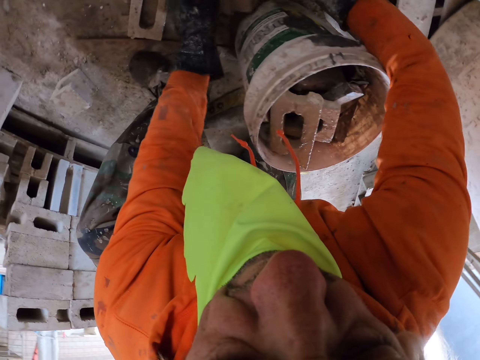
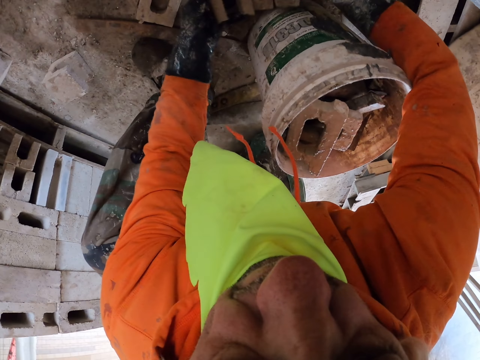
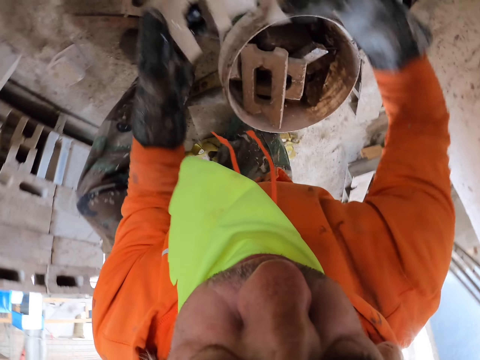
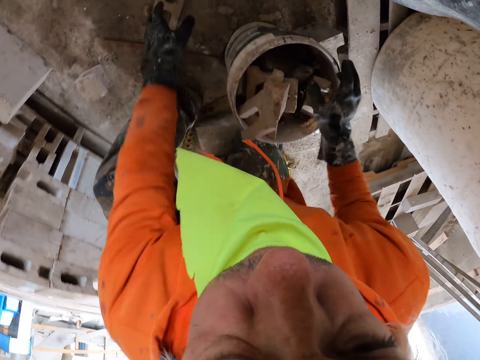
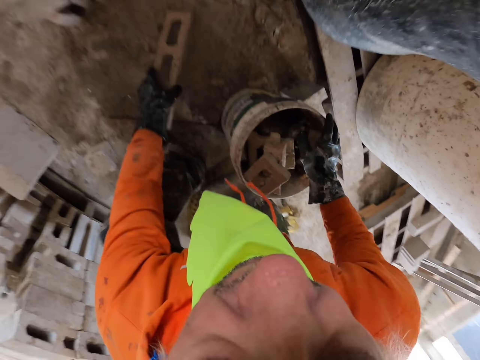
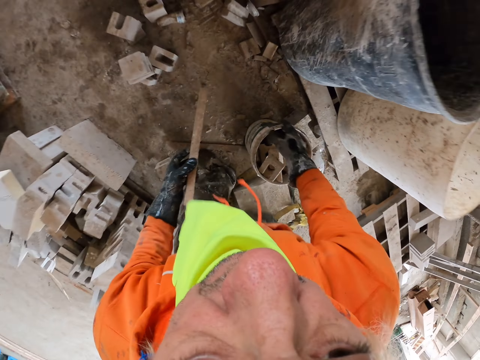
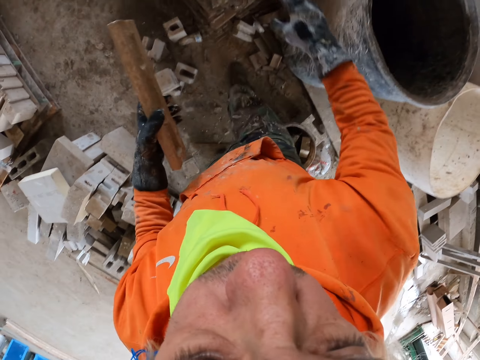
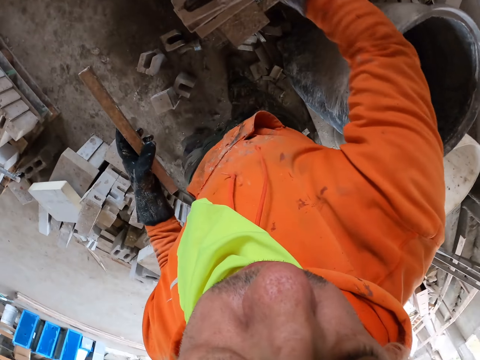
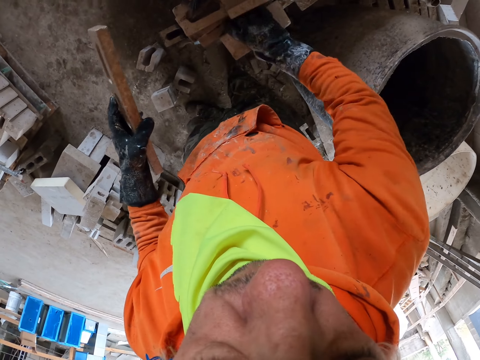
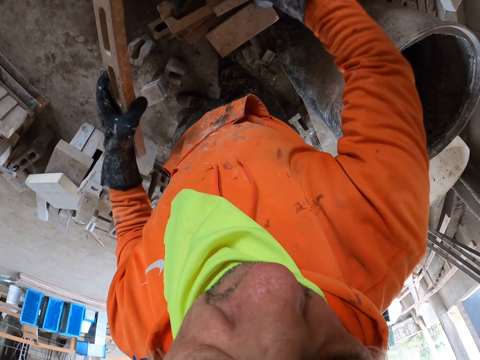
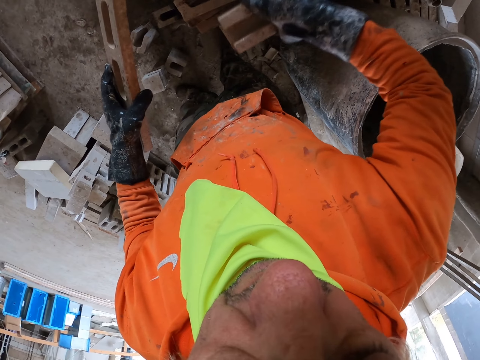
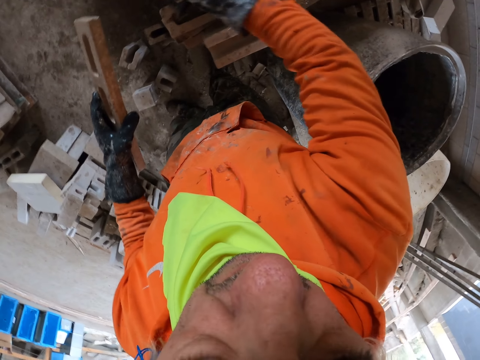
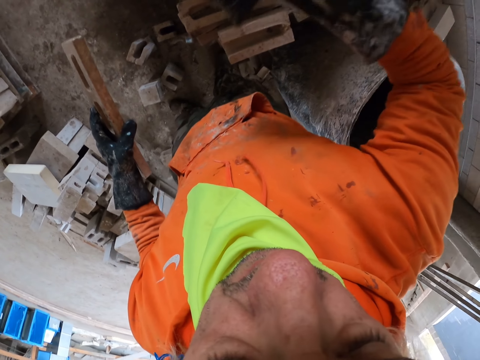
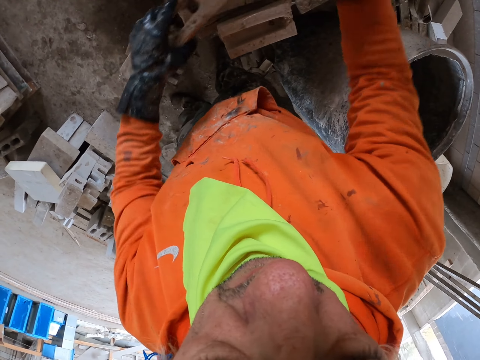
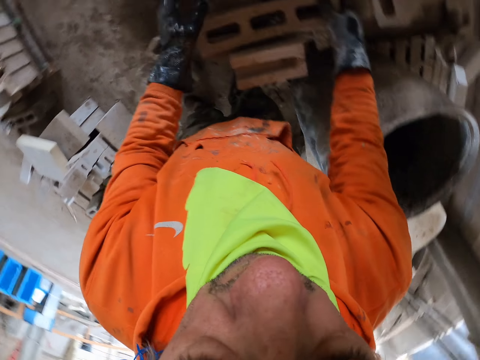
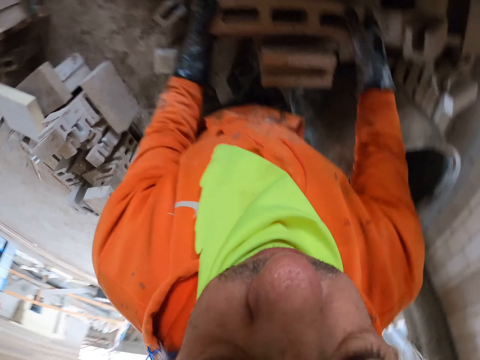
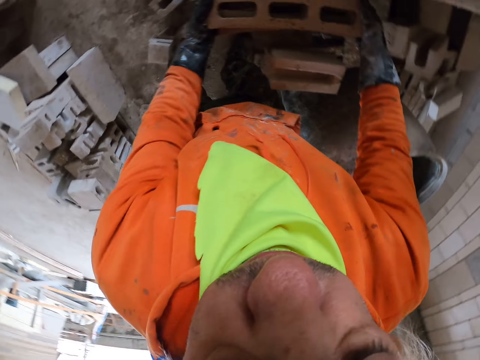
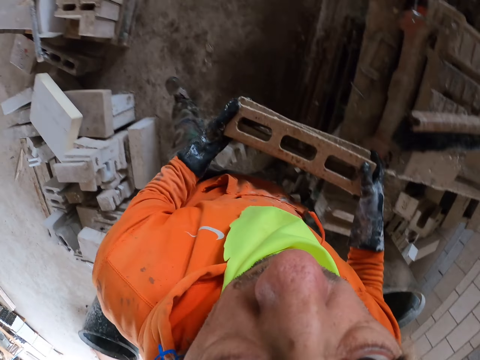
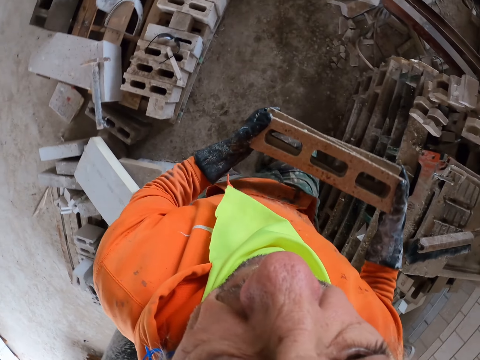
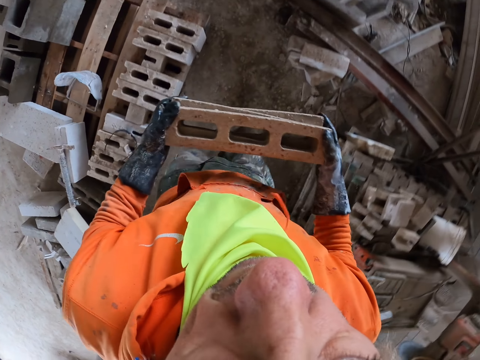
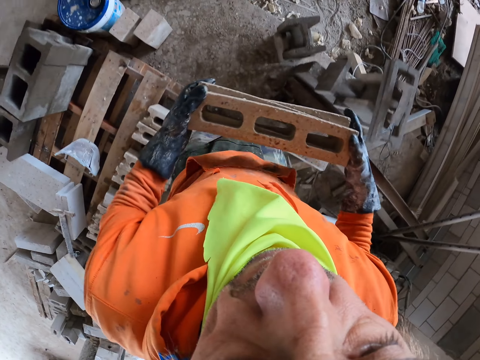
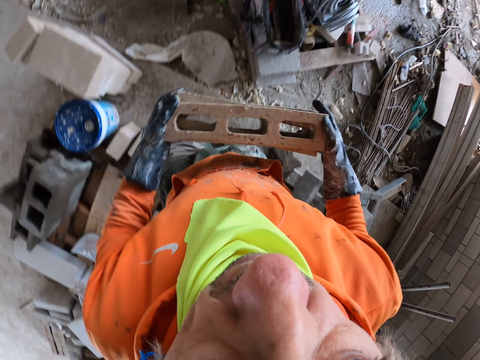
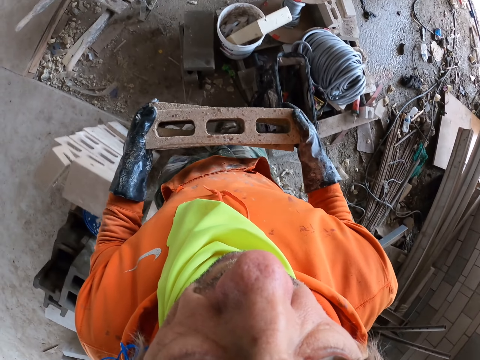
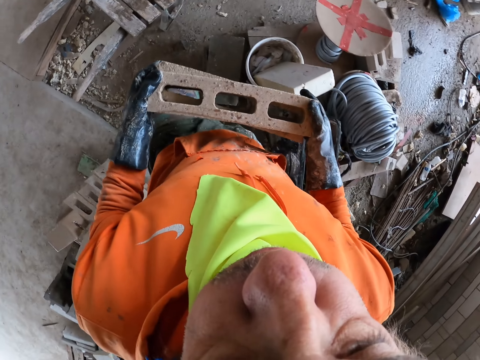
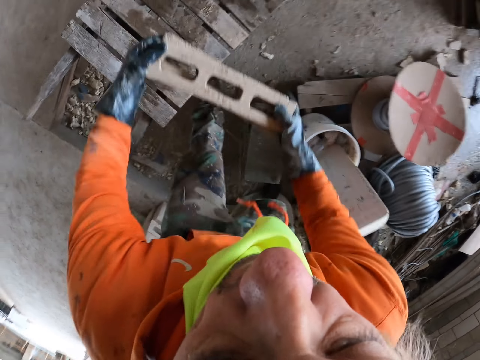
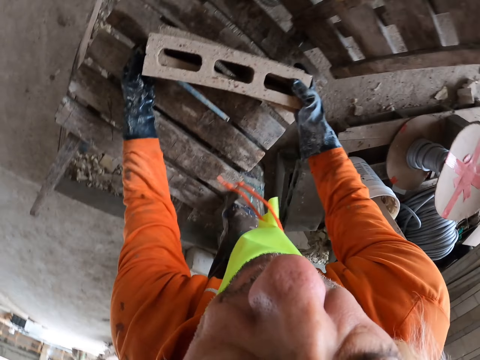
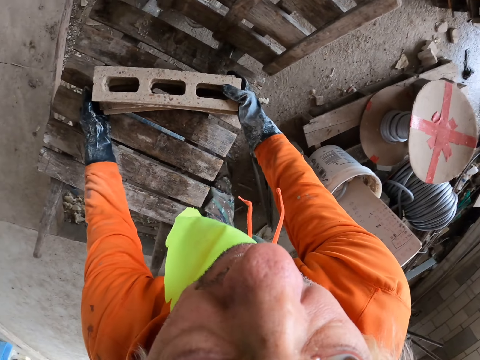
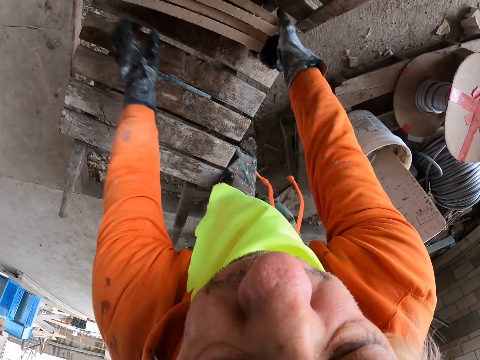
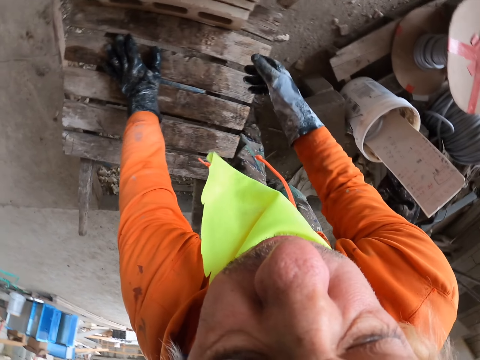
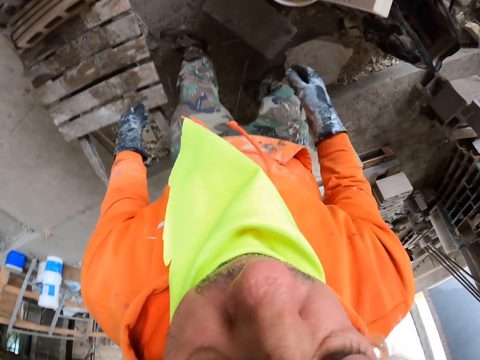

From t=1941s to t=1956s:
The camera wearer picks up a brick. They arrange the bricks. They carry the bricks. They arrange the bricks. They walk around. They put the bricks on the cart.

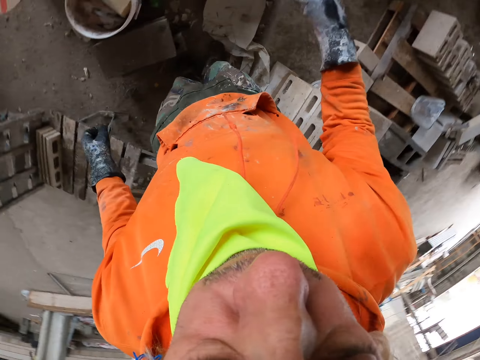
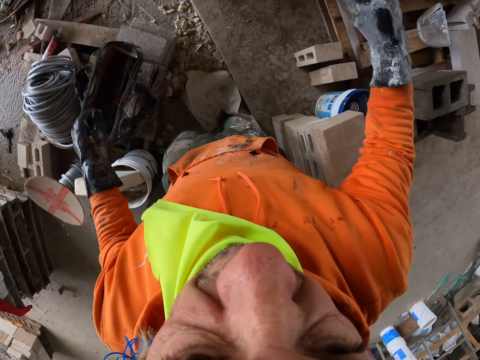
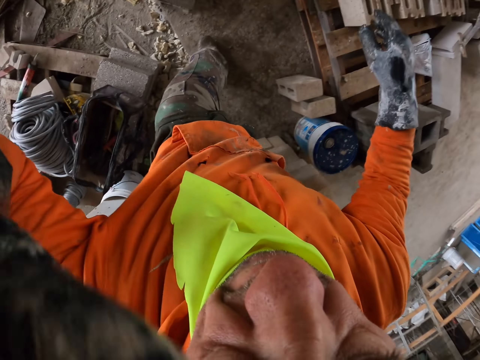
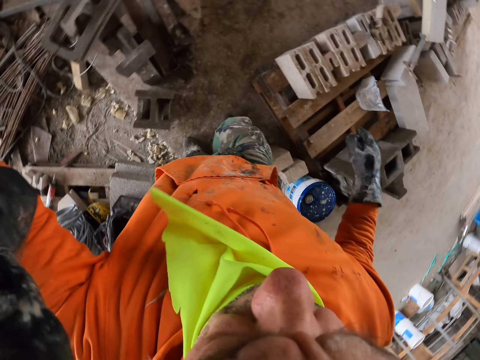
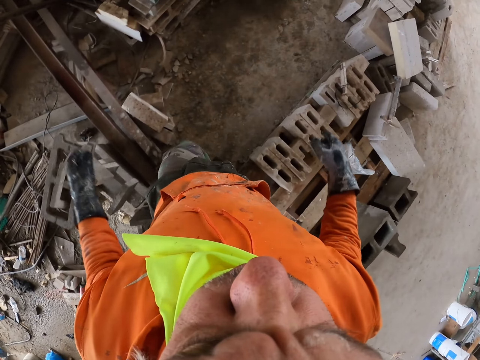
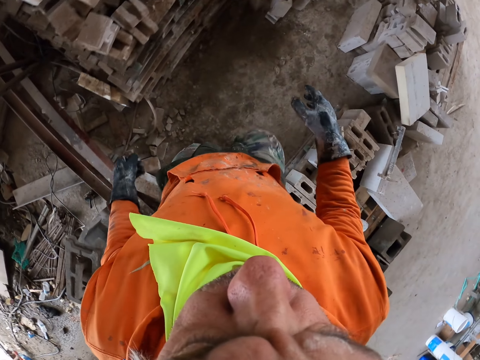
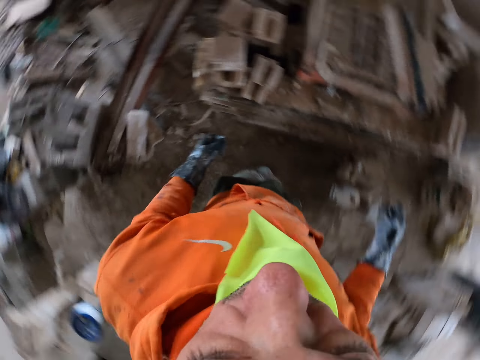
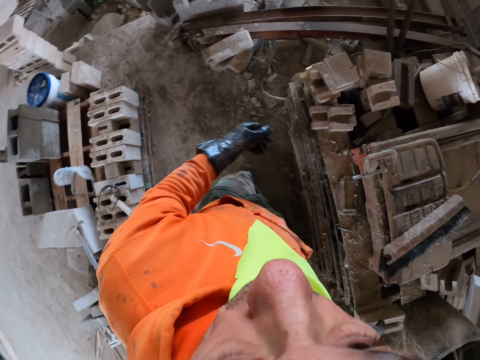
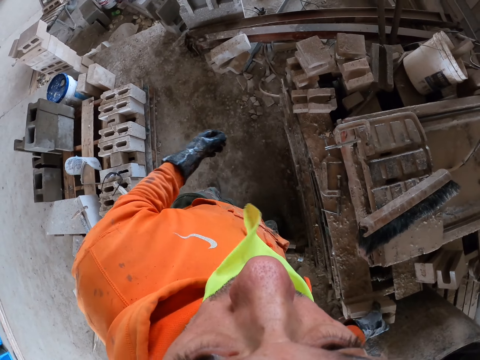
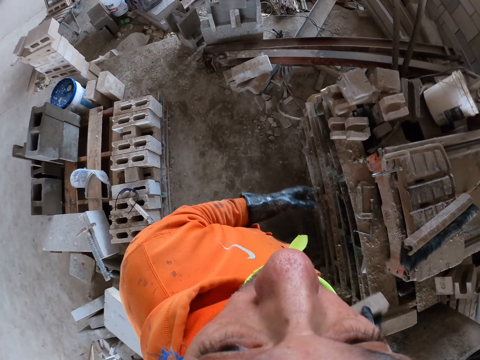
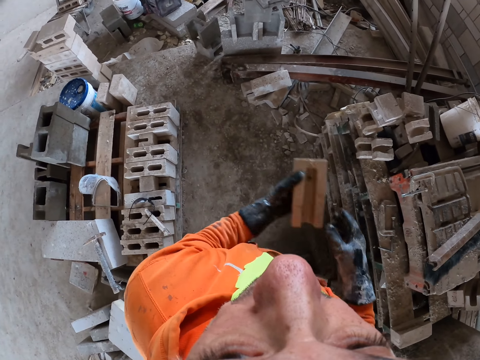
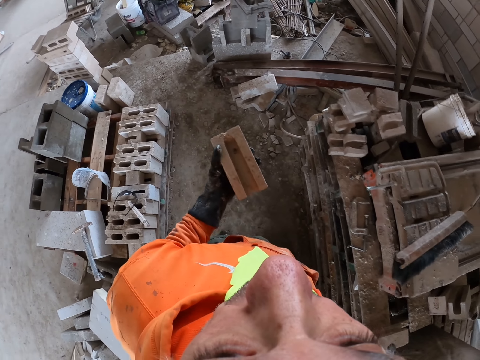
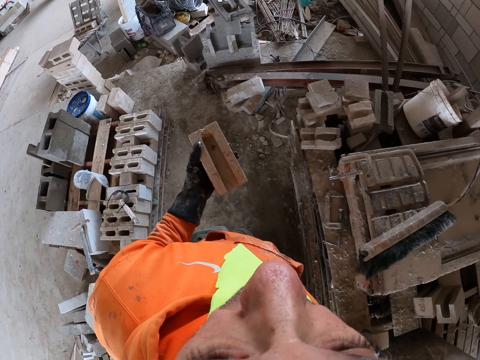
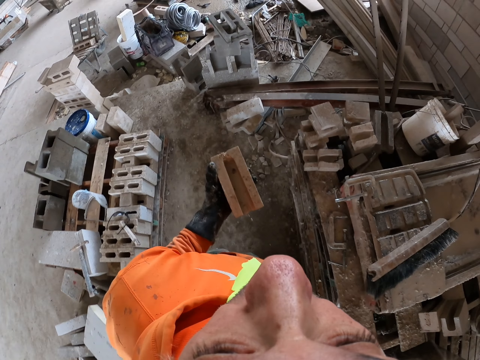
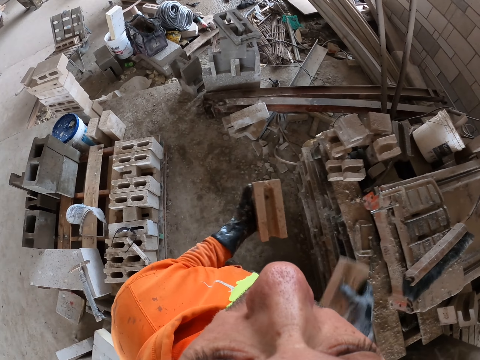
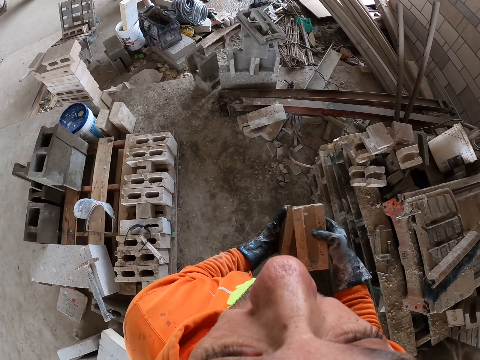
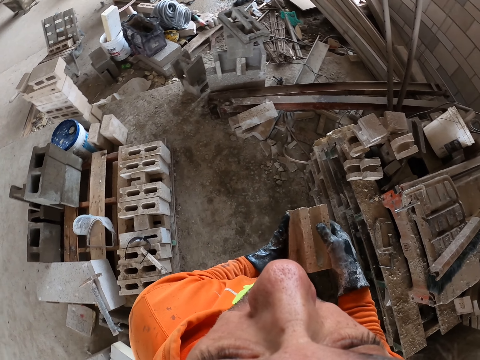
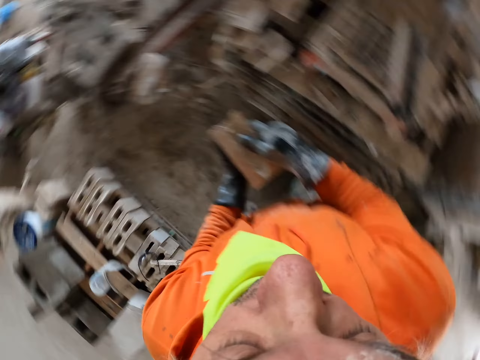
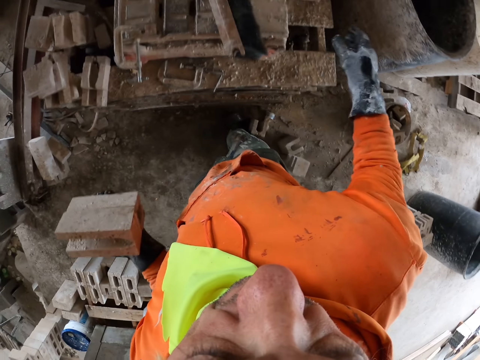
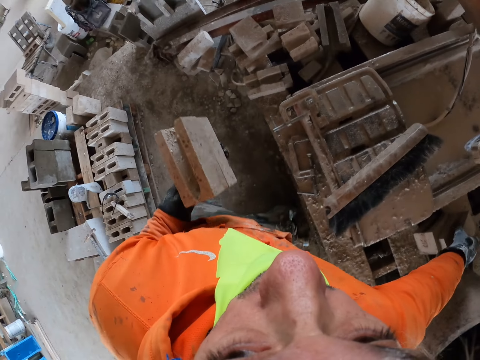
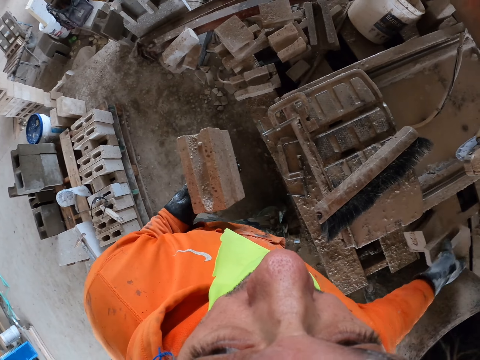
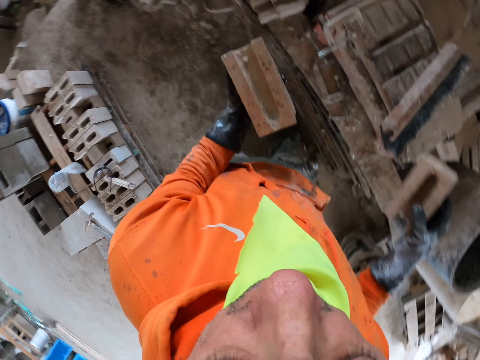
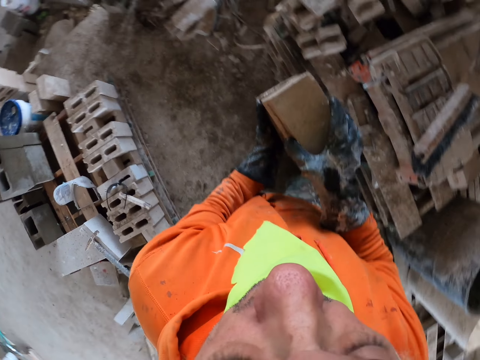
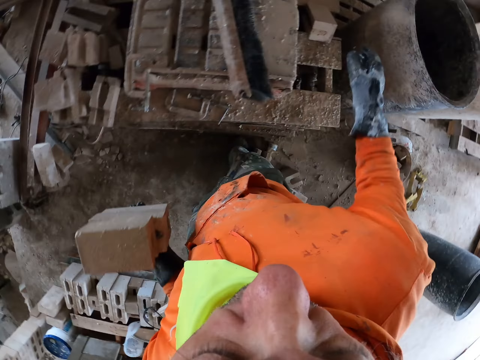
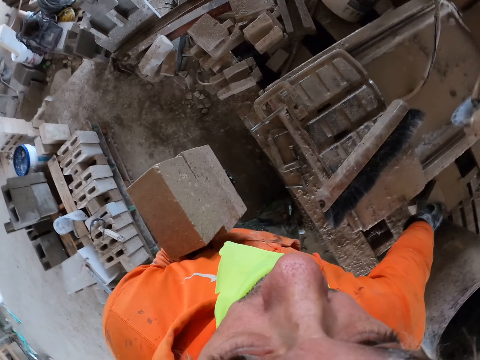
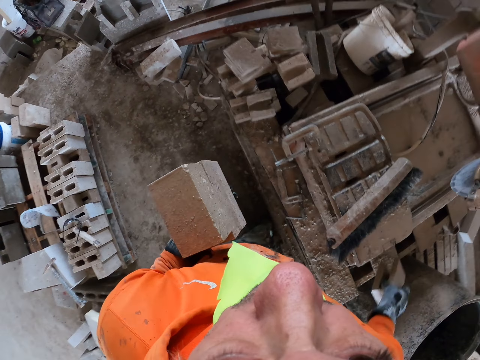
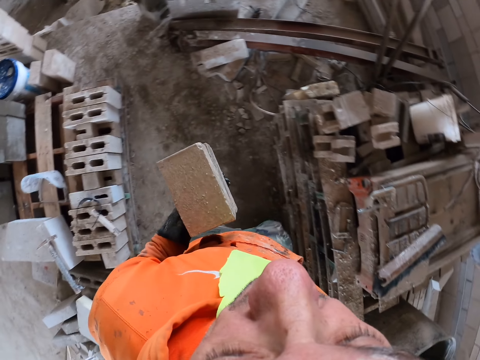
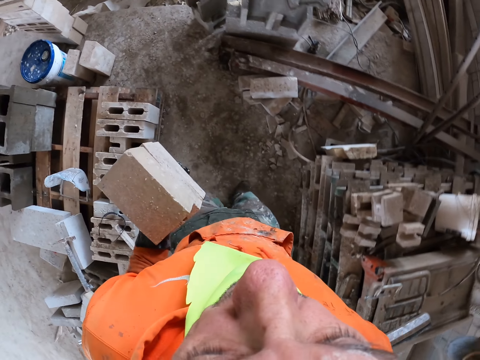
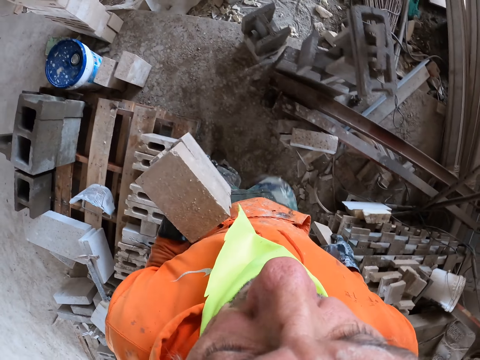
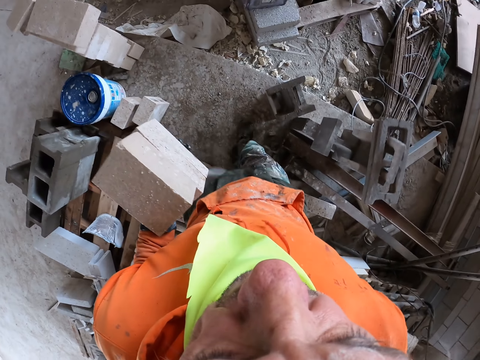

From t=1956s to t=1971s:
The camera wearer adjusts the camera. They walk around. They pick up bricks.
